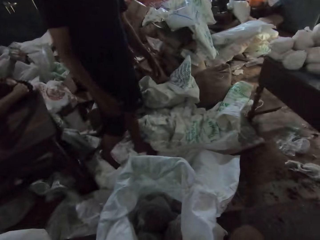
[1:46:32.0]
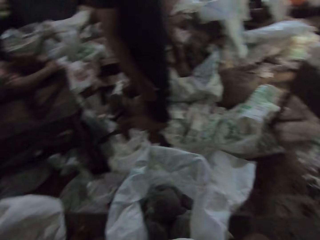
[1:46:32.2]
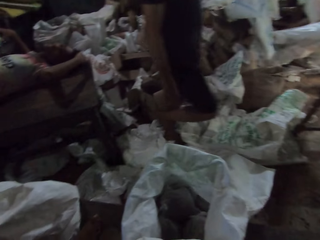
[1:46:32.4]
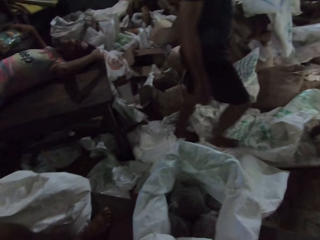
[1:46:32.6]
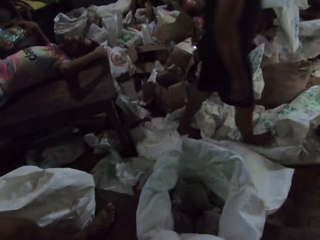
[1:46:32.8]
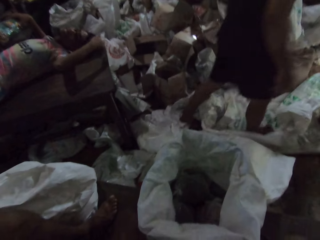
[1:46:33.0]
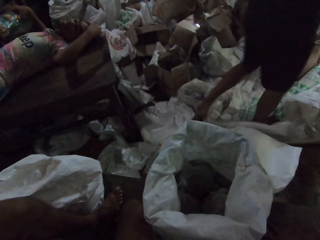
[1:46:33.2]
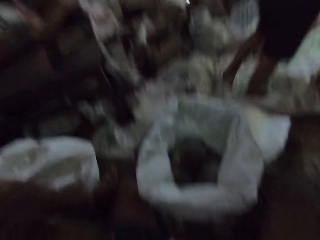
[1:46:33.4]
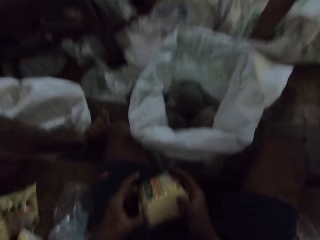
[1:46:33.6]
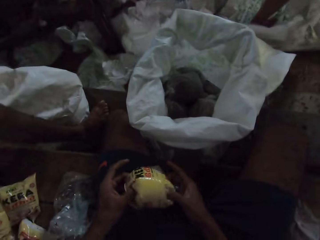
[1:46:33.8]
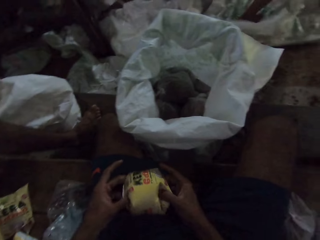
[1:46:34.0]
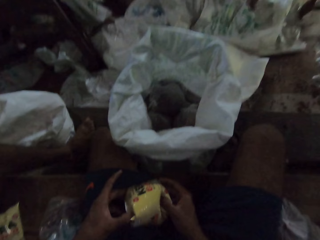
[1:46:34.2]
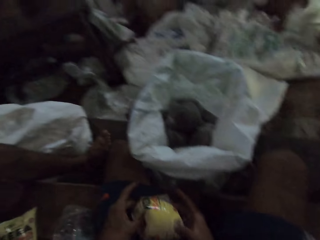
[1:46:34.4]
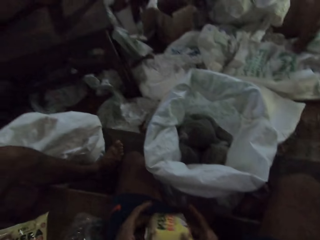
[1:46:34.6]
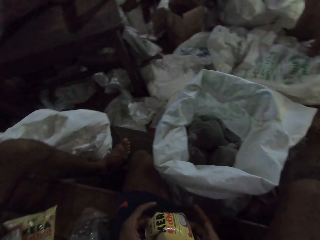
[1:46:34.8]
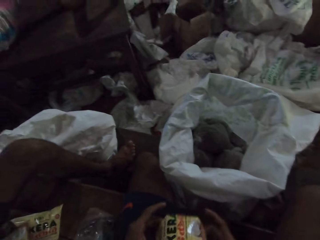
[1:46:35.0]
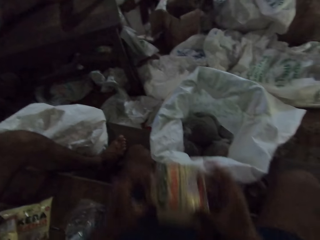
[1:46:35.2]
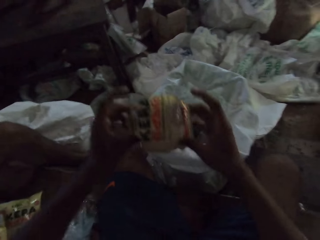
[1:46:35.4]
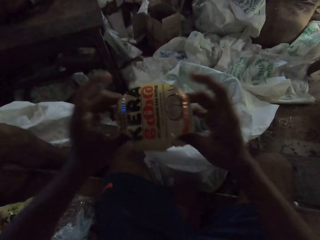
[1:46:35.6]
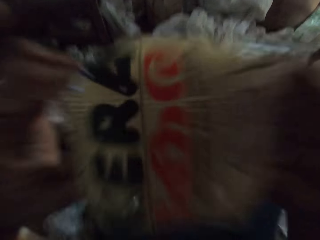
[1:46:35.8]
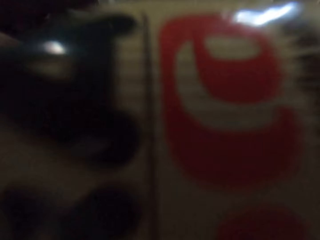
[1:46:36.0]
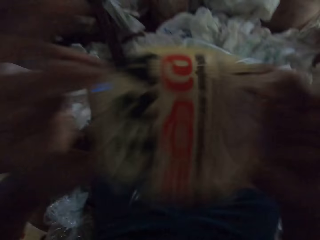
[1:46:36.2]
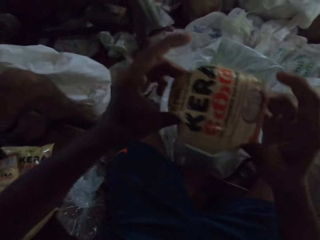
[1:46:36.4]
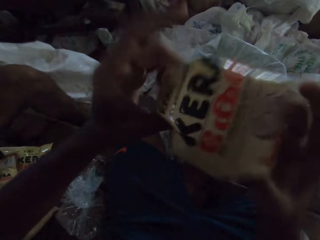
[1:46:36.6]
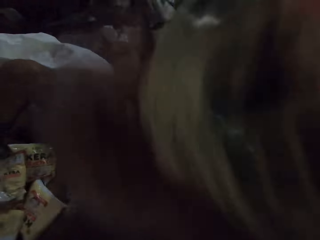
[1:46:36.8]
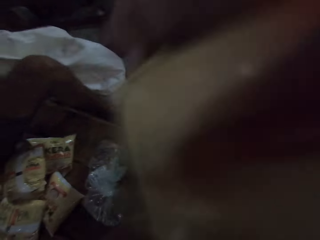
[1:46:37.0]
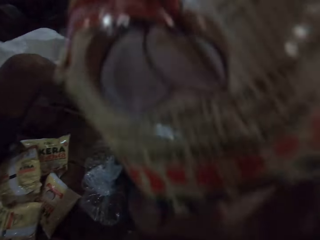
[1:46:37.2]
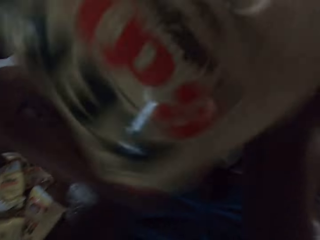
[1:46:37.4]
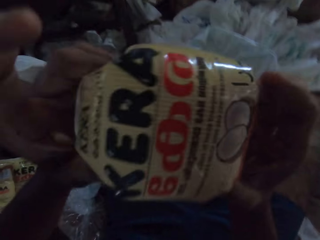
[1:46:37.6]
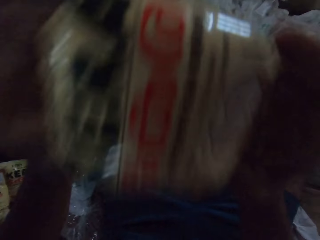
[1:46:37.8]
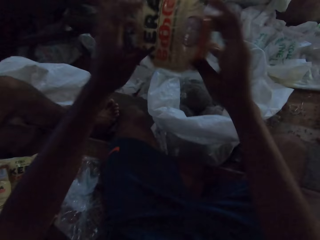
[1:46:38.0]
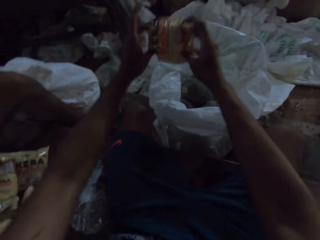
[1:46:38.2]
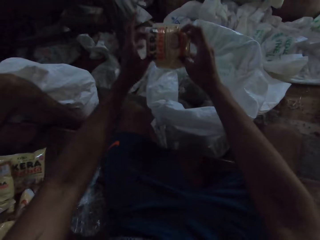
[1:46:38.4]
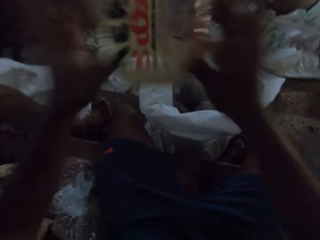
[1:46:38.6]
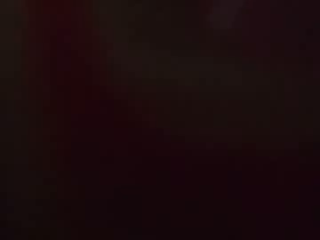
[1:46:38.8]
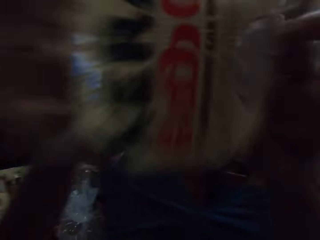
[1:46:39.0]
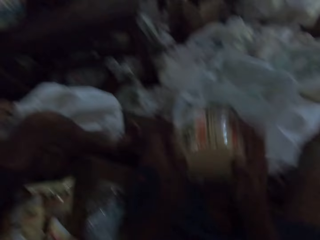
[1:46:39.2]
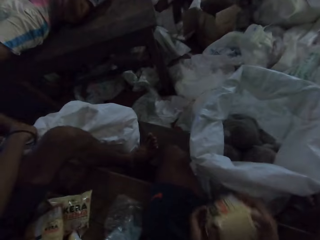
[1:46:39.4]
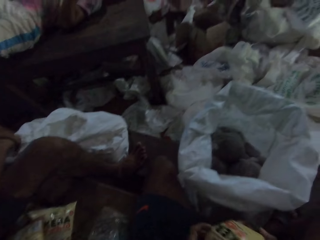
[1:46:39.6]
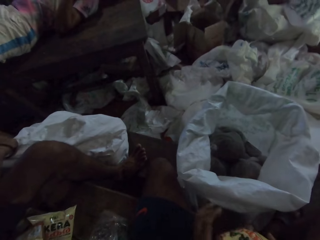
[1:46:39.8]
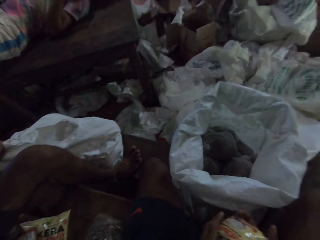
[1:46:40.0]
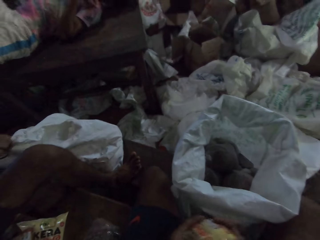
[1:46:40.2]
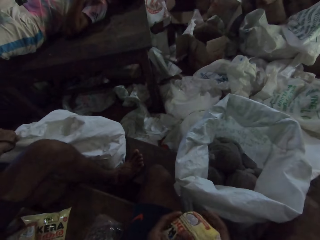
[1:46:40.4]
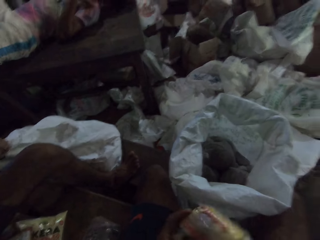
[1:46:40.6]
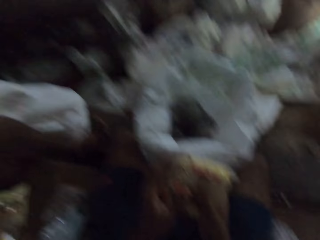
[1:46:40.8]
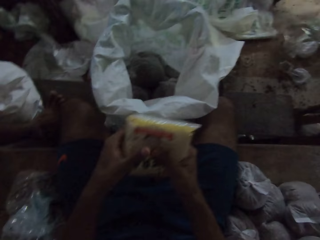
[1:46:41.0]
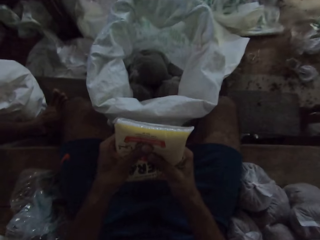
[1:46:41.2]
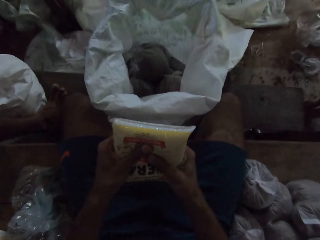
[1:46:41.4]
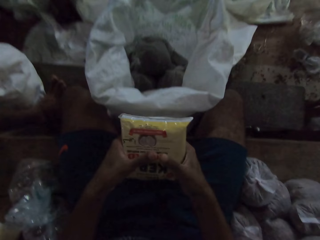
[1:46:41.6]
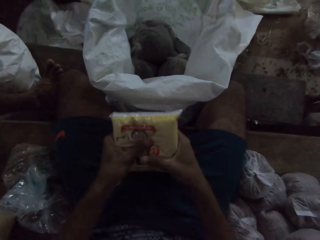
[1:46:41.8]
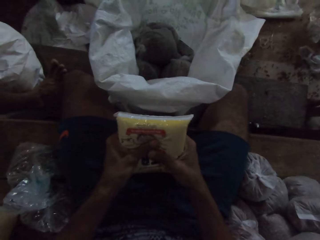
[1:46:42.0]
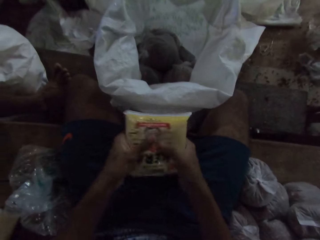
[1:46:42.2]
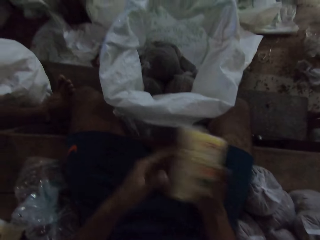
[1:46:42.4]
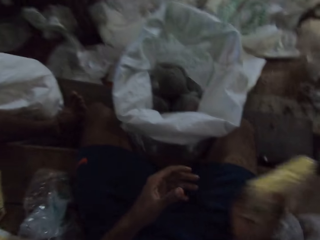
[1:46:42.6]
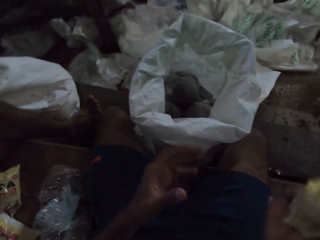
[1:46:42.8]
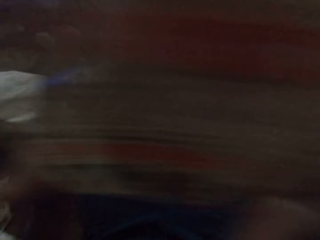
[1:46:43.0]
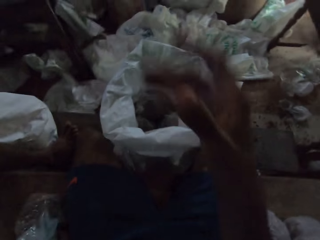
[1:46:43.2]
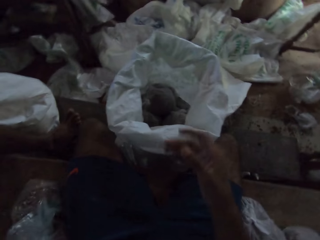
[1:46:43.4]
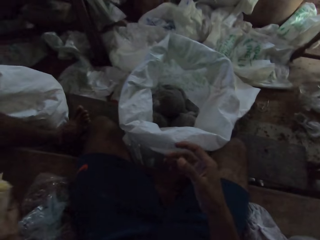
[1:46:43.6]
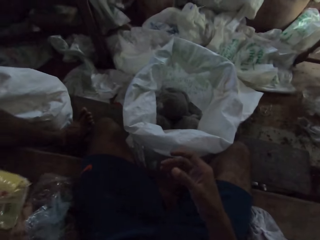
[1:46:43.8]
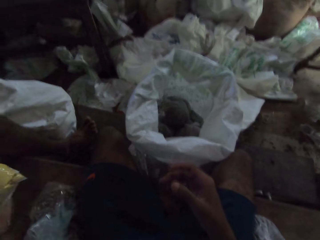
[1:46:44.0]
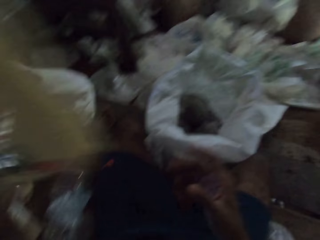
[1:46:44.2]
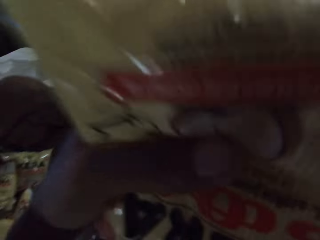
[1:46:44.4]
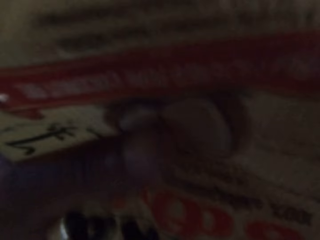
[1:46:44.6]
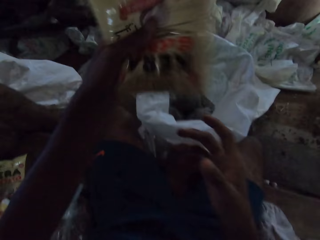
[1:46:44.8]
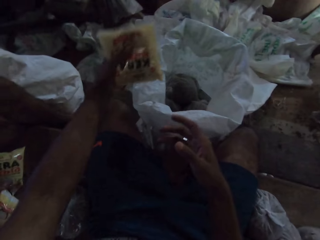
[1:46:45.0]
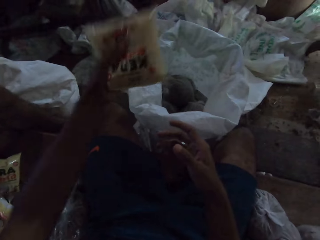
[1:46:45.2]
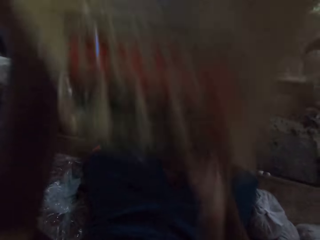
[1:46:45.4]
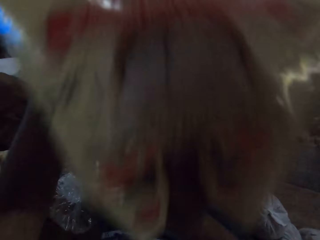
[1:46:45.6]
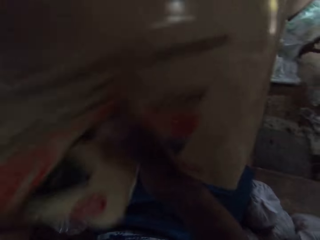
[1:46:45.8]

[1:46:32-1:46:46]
The camera wearer presses packed food. He lifts the flour sachet or packet in both hands. He moves the packed food towards his face. He looks up. He presses the flour sachet in both hands. He plays with the packet. He passes the flour sachet from his right hand to his left hand. He lifts the flour sachet in his left hand.

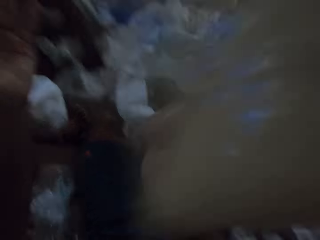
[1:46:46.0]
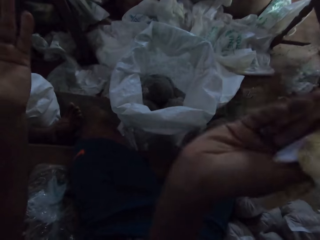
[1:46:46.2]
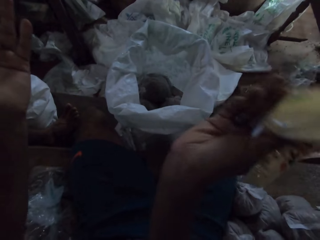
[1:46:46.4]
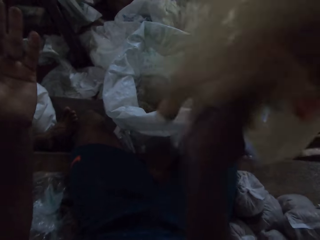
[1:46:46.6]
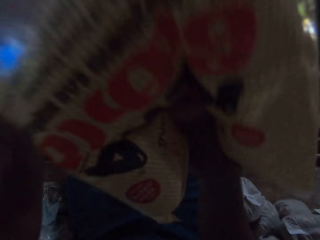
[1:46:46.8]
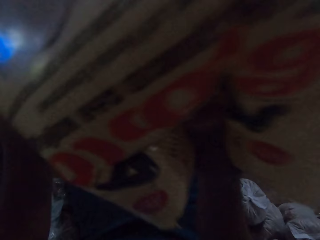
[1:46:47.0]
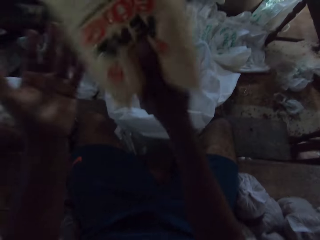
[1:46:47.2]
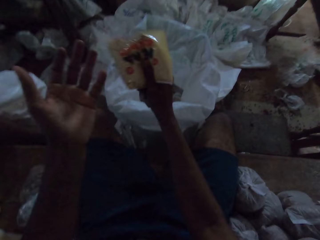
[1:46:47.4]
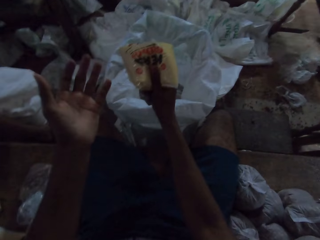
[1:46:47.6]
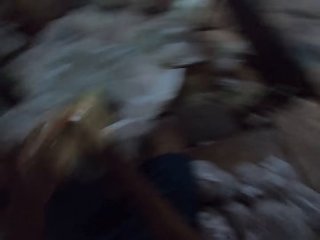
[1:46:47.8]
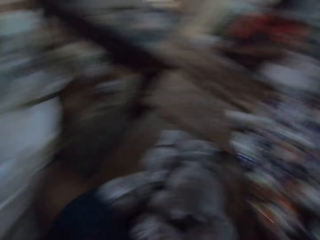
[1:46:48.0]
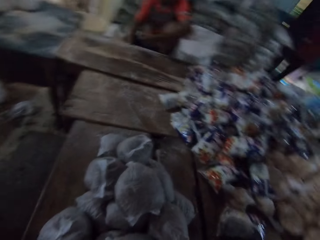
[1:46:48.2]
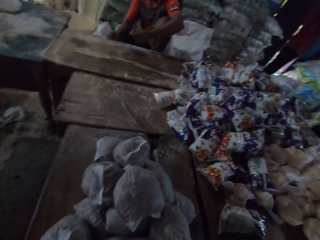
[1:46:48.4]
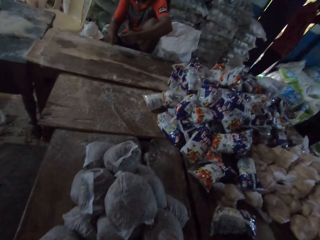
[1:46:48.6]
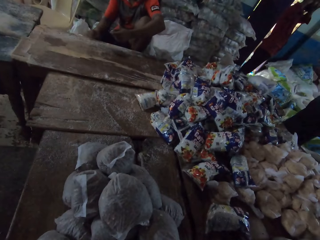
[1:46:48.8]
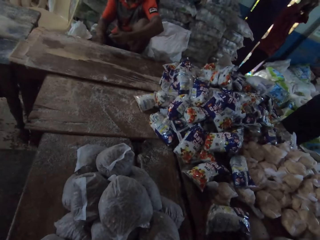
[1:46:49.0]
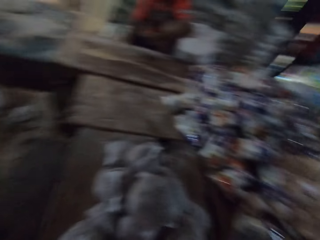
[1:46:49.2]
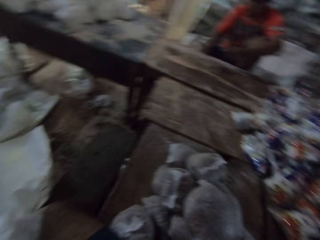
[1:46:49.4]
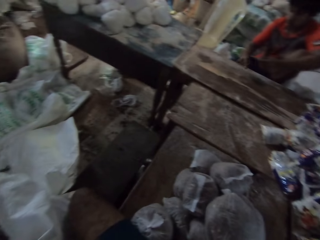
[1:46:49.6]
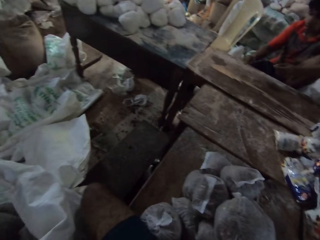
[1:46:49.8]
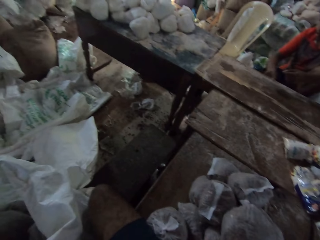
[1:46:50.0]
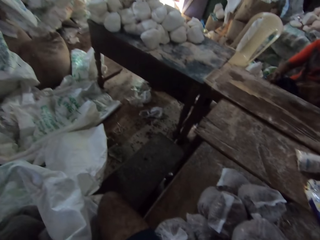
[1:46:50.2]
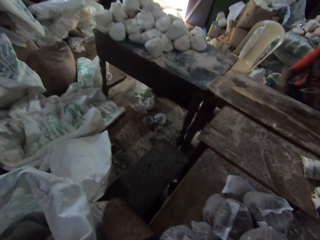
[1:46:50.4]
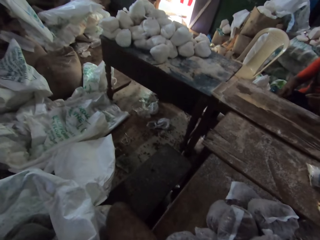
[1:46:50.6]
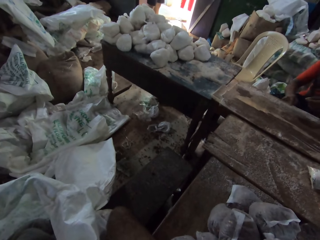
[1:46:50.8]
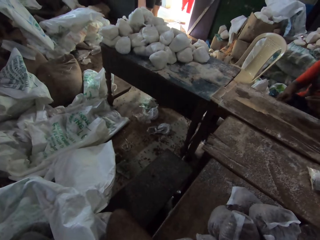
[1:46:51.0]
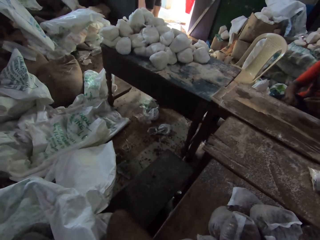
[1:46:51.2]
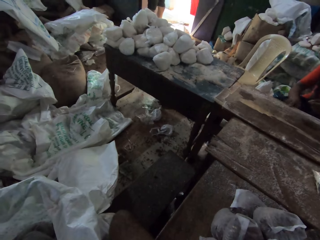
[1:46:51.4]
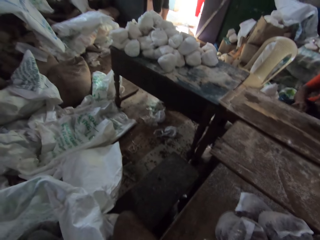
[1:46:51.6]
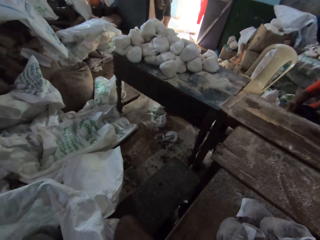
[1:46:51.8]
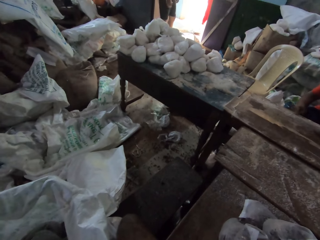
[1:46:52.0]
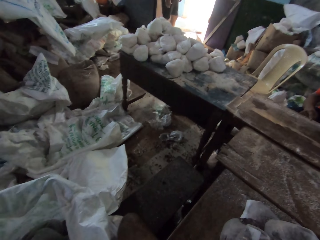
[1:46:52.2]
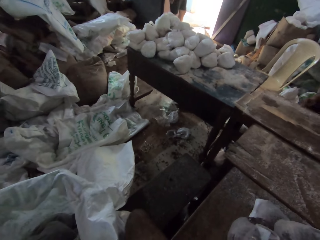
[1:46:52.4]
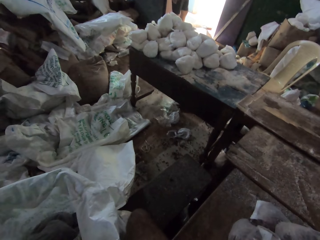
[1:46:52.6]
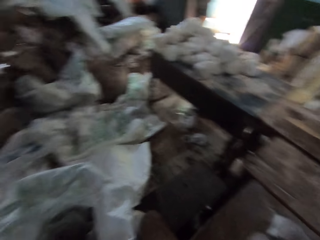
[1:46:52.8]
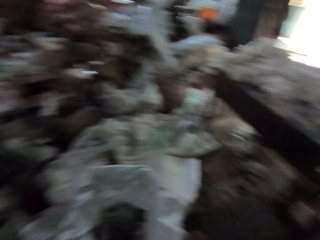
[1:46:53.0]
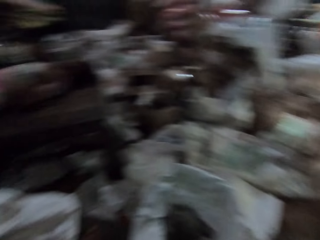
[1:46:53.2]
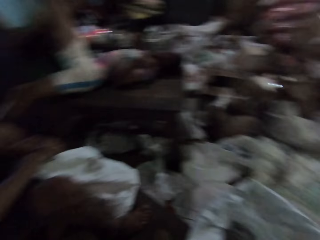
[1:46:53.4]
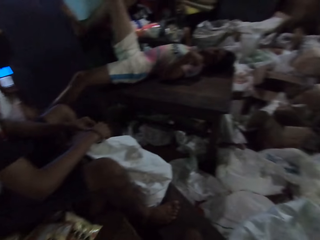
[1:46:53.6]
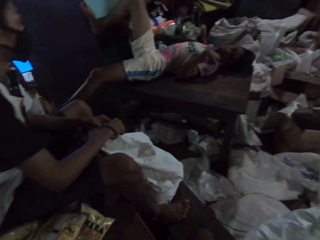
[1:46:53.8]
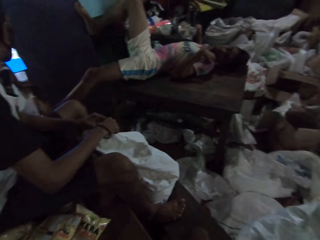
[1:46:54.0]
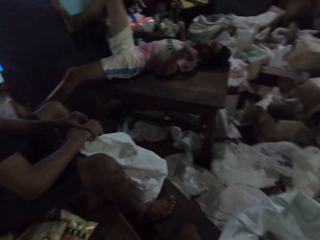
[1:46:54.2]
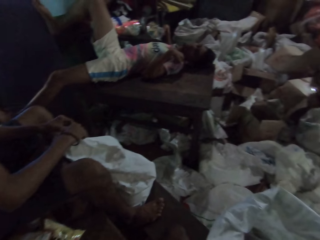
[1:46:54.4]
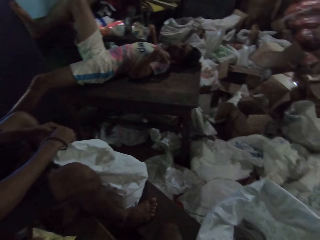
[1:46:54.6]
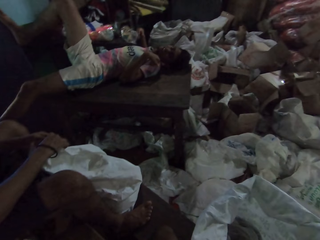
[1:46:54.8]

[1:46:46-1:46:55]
The camera wearer lifts the flour sachet in his right hand. He turns around. A man scratches the table with his right hand. The man moves the right hand. The camera wearer turns around.
